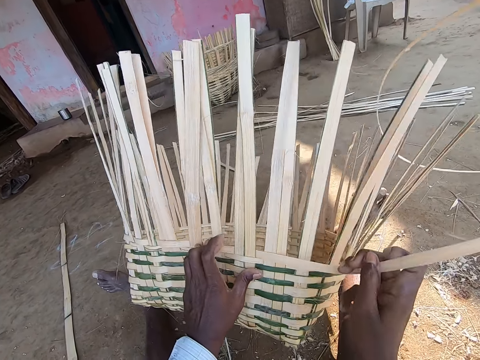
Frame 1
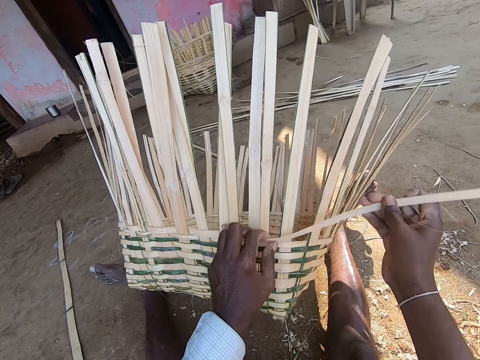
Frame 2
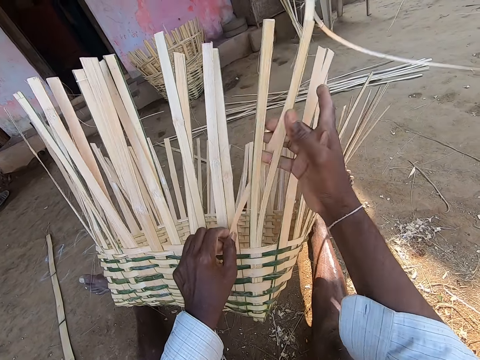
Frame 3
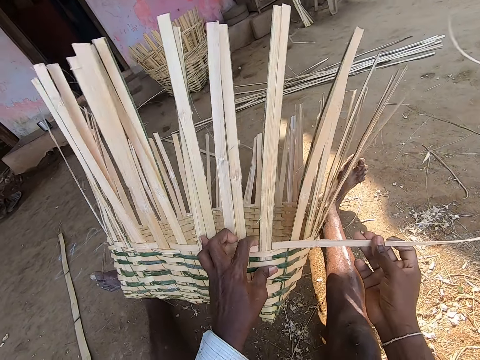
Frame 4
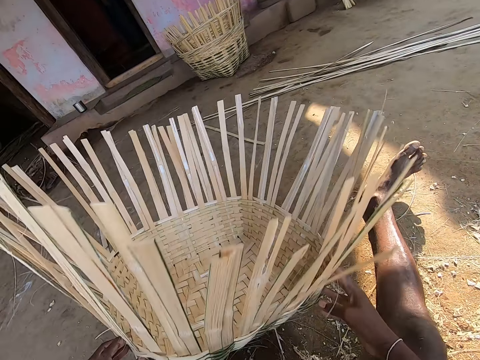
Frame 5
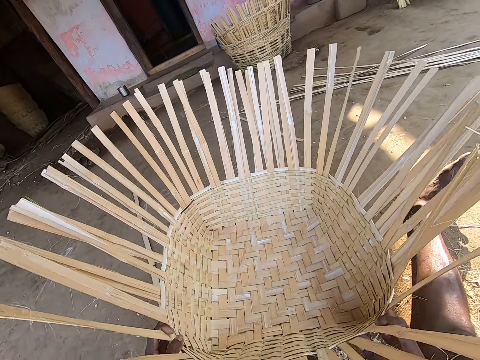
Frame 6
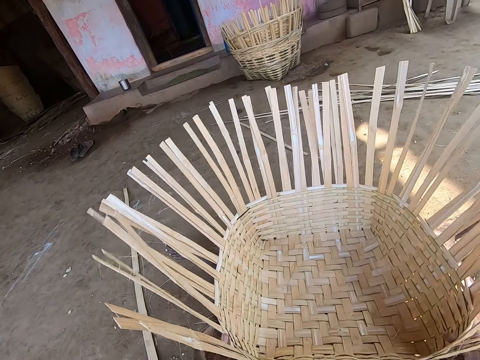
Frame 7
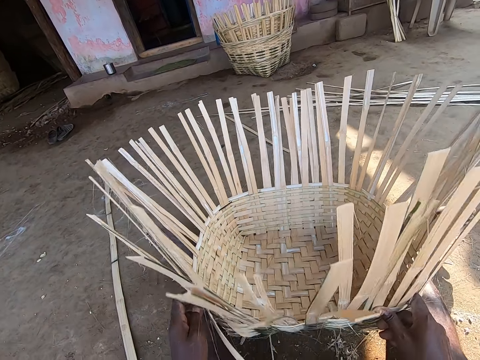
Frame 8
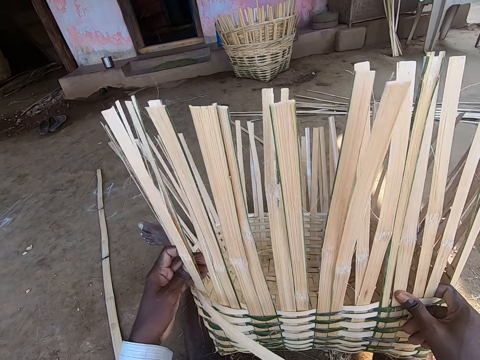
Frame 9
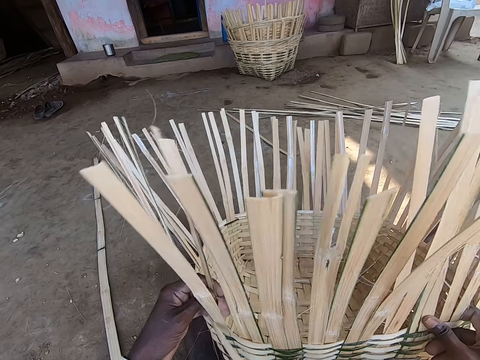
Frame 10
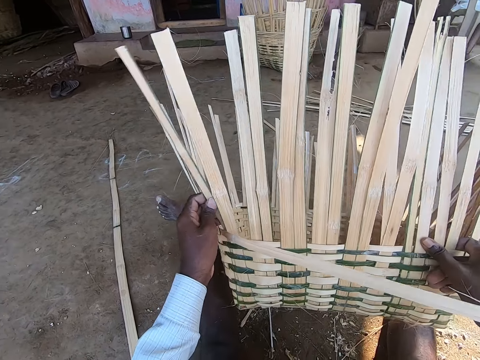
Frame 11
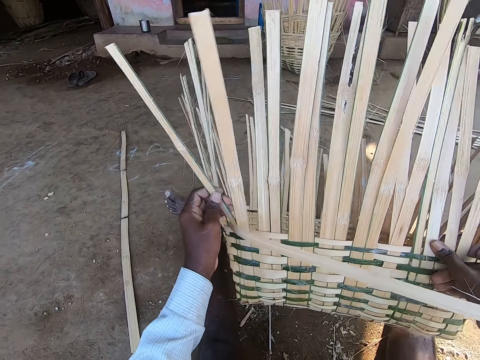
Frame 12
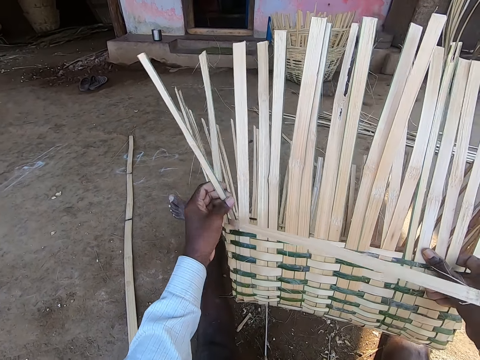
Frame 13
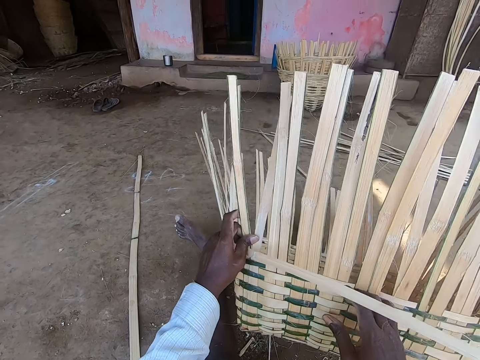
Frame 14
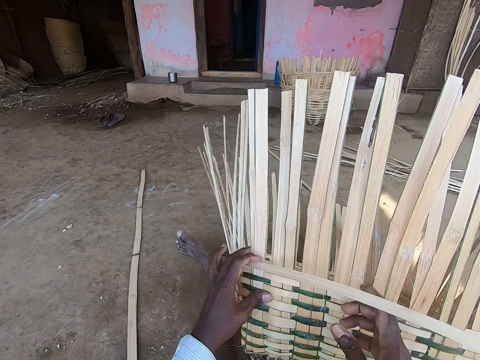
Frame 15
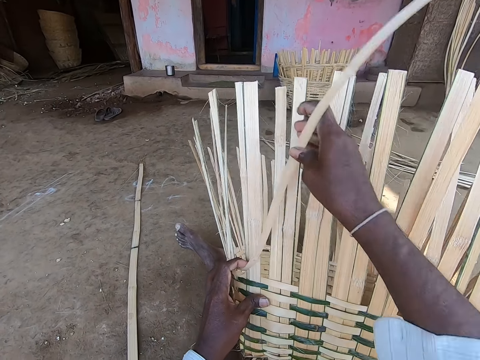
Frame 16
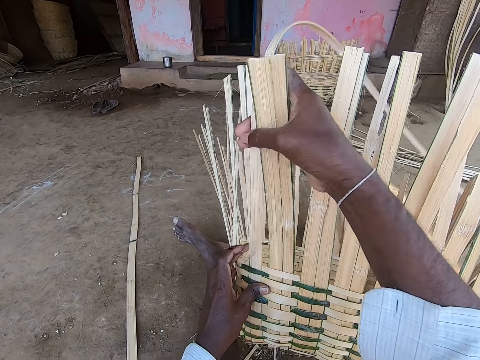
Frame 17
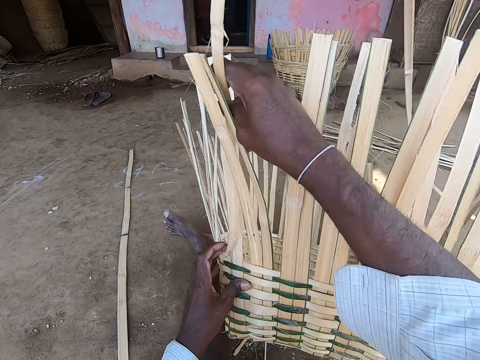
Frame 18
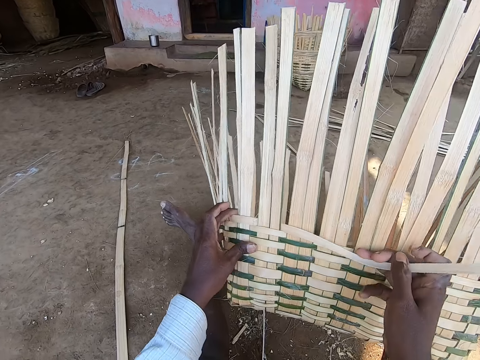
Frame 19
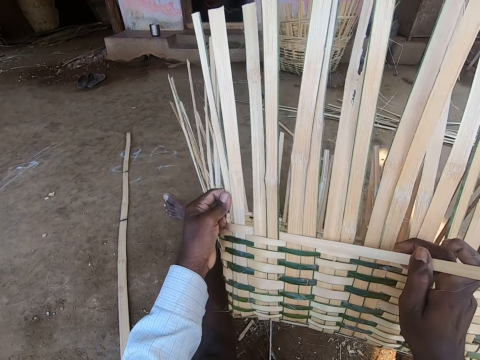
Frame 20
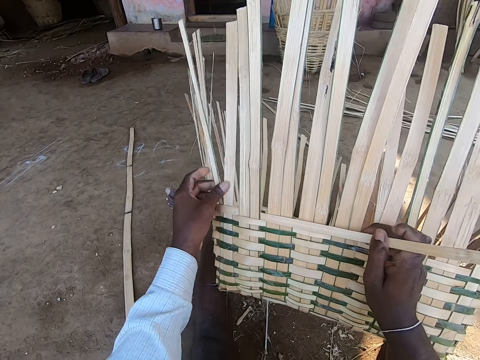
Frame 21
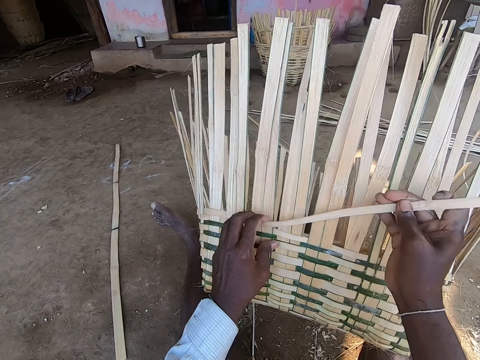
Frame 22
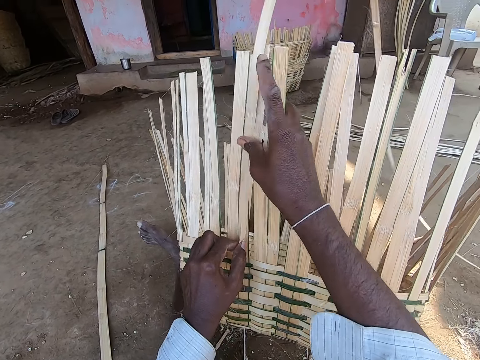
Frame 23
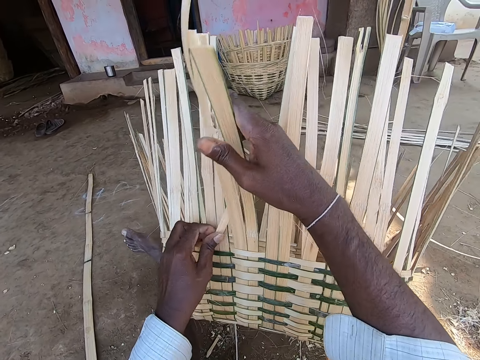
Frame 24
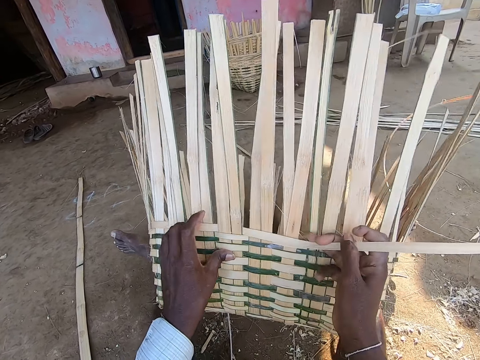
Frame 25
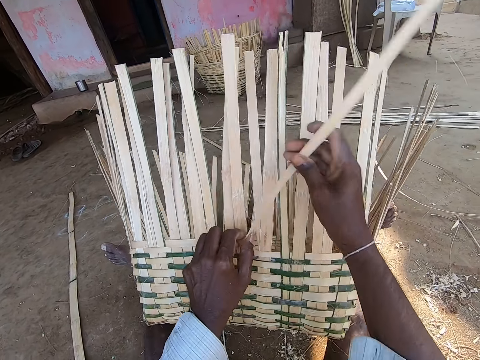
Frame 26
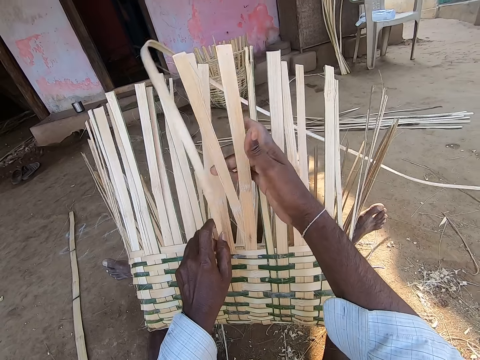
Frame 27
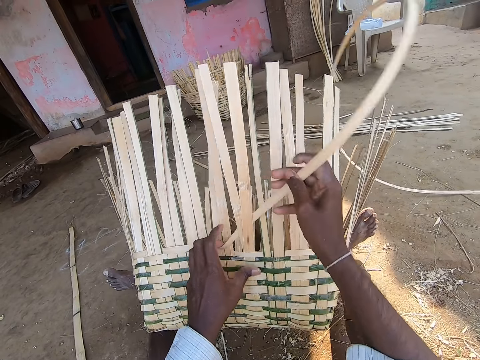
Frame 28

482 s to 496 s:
The camera wearer turns the basket with his left hand. He holds the basket with both hands. He weaves the basket with the bamboo strip in both hands.

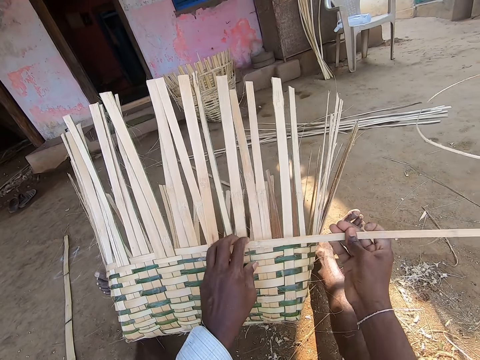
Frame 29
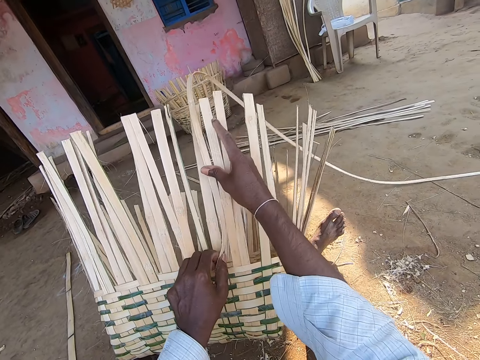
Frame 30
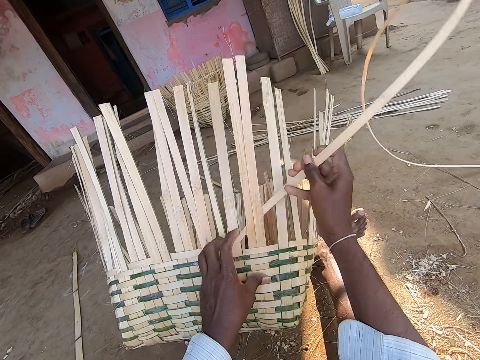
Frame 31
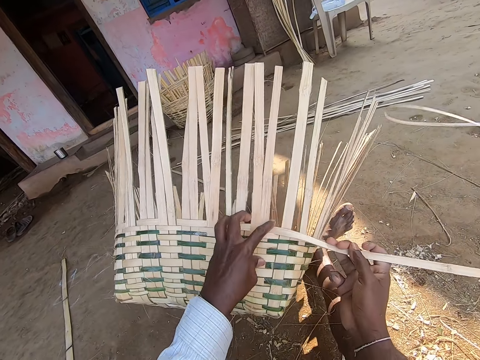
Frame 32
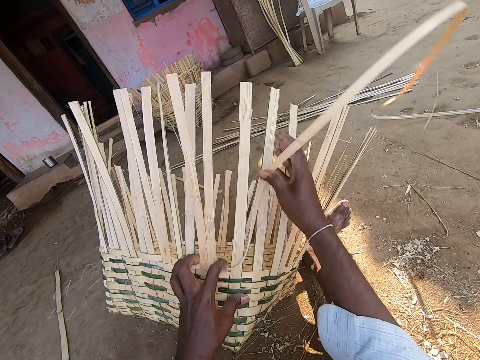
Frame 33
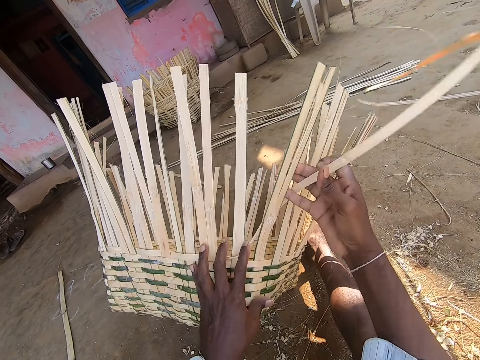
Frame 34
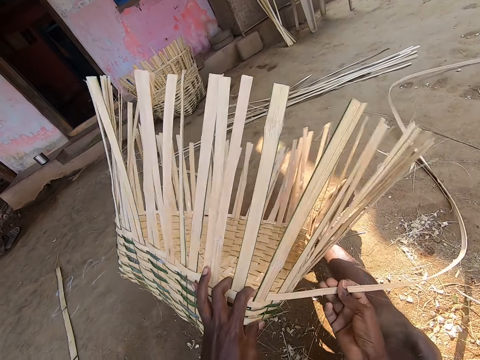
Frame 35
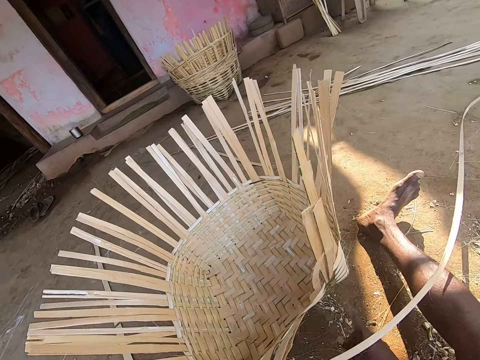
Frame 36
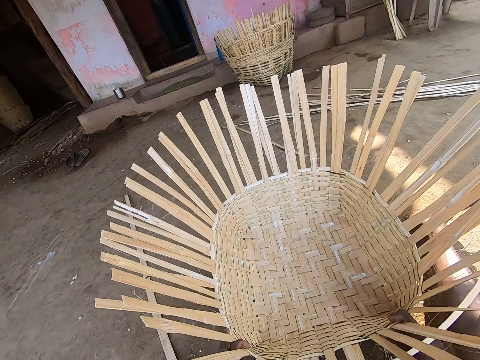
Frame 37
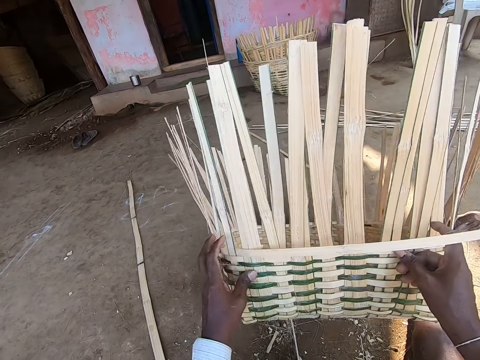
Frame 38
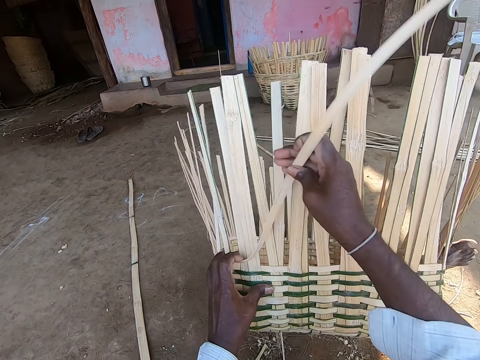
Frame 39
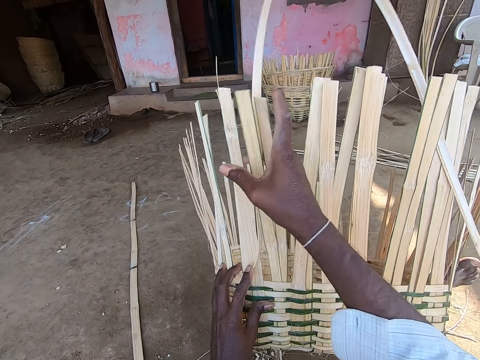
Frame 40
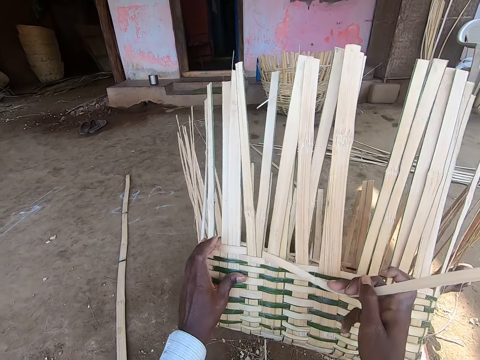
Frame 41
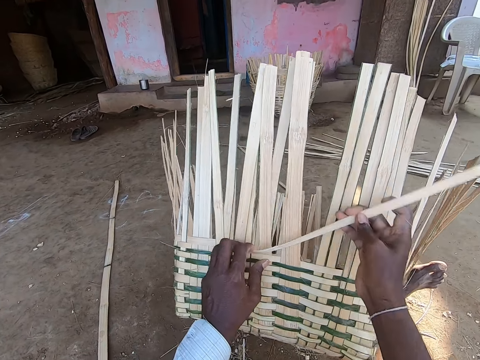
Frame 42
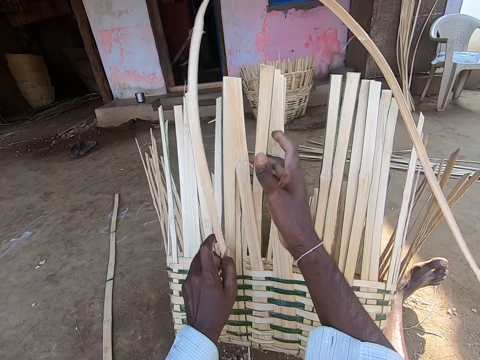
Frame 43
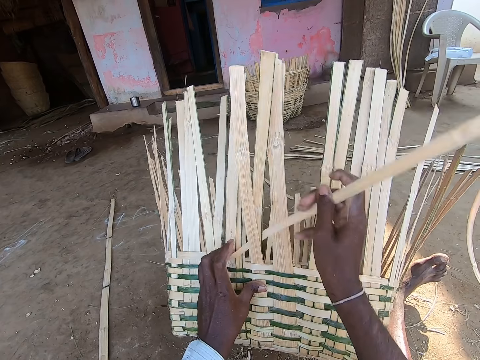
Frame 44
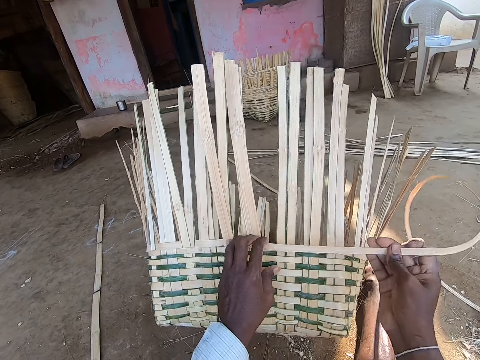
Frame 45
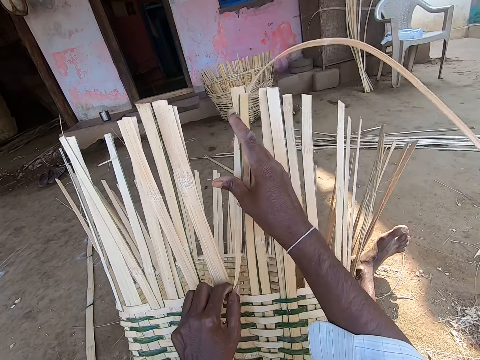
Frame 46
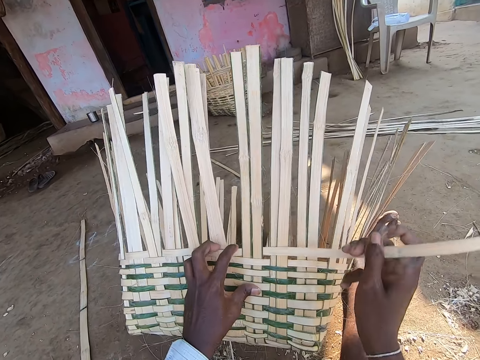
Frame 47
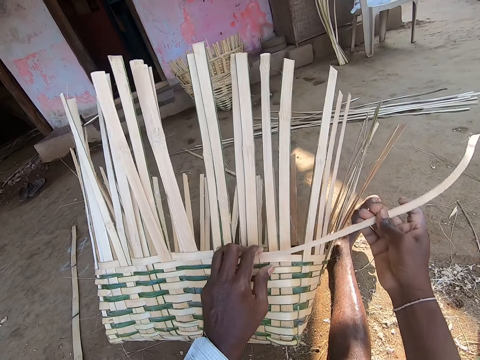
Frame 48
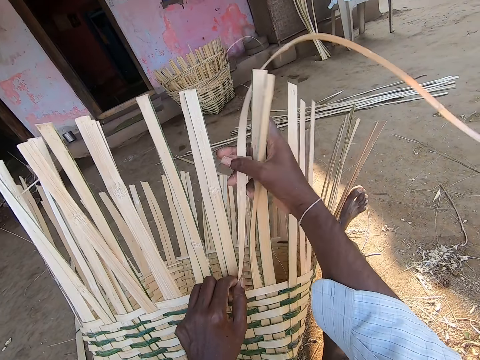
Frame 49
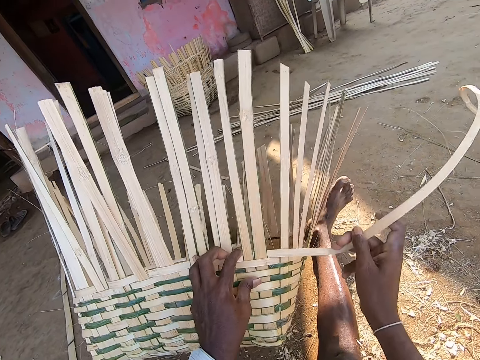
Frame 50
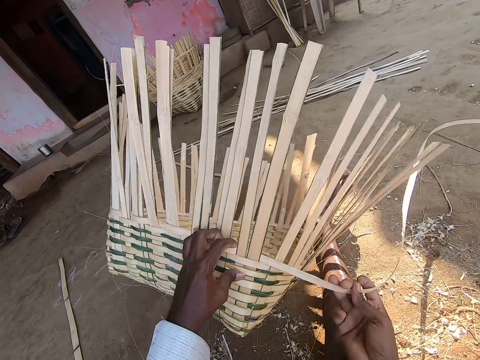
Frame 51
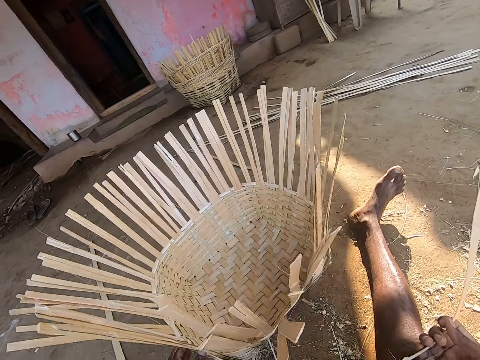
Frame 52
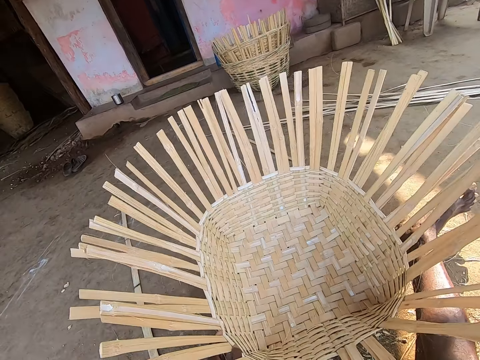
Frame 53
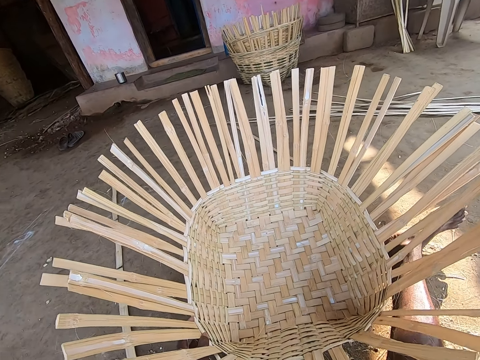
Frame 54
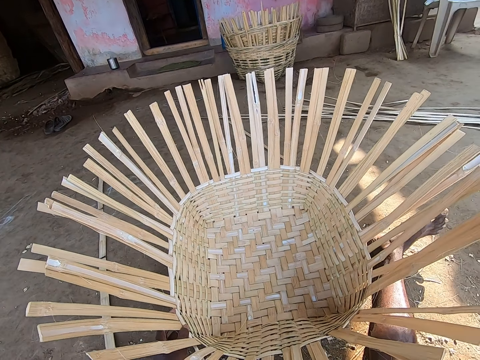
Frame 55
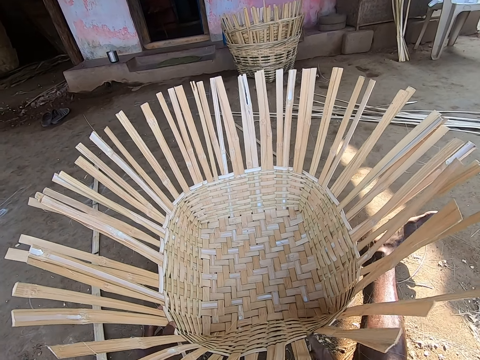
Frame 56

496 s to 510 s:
The camera wearer turns the basket with his left hand. He holds the basket with both hands. He weaves the basket with the bamboo strip in both hands. He turns the basket with his left hand.
